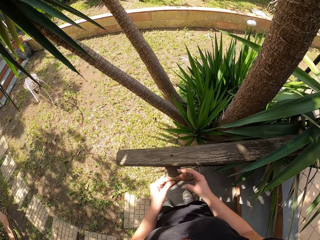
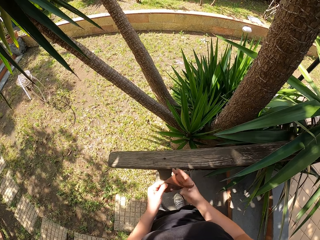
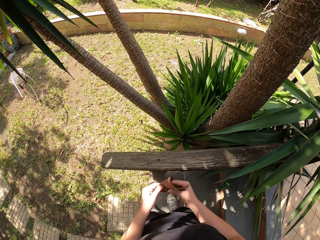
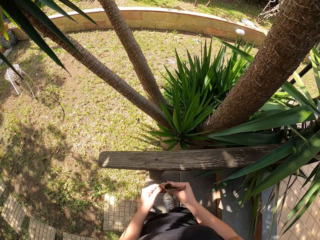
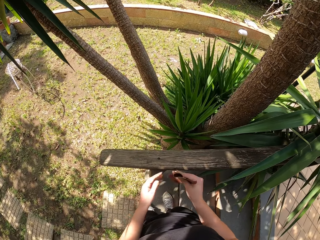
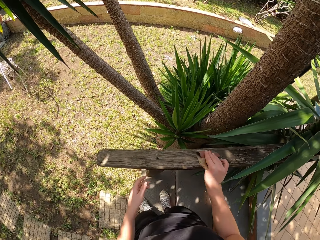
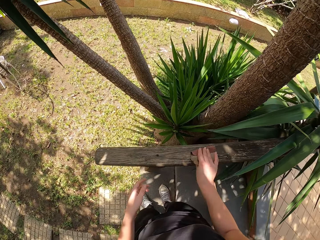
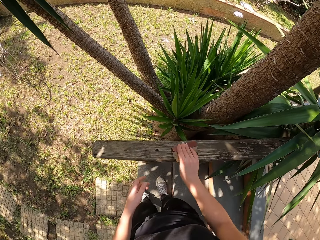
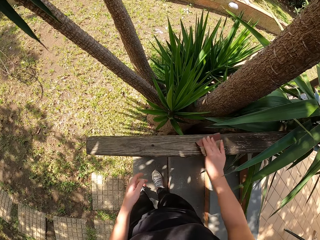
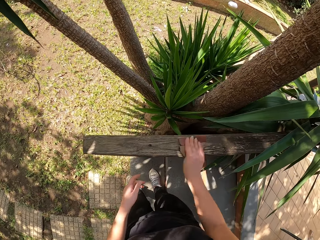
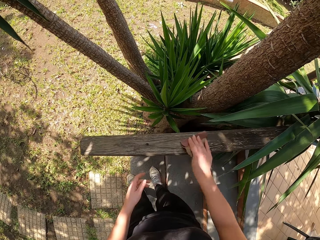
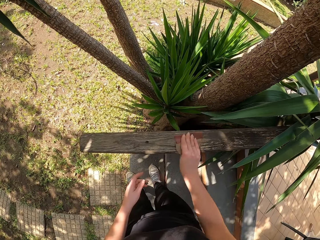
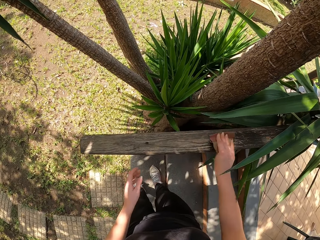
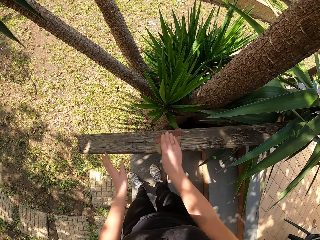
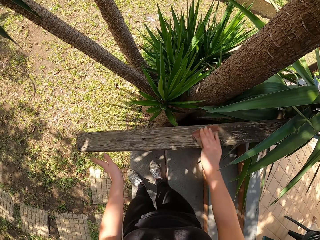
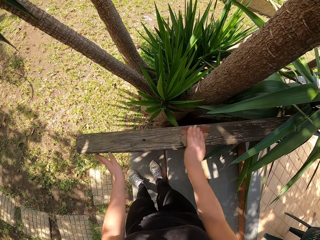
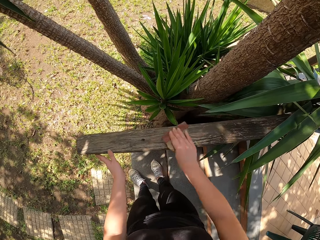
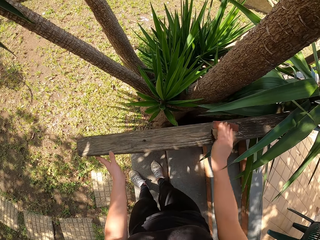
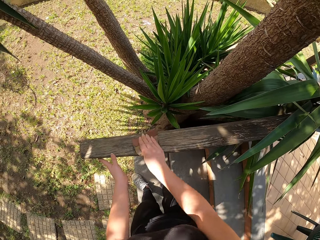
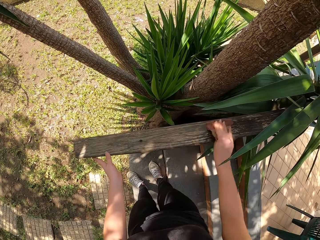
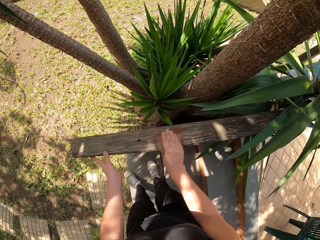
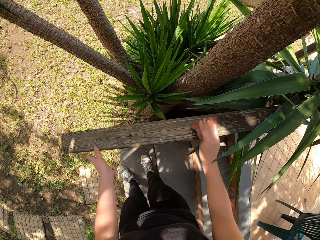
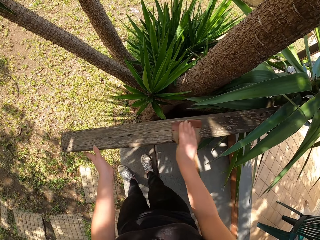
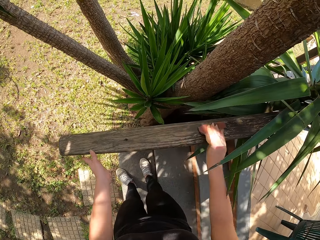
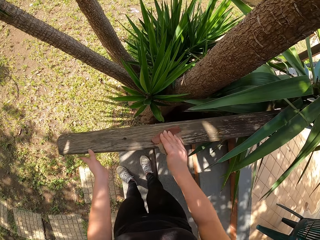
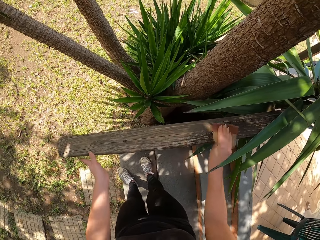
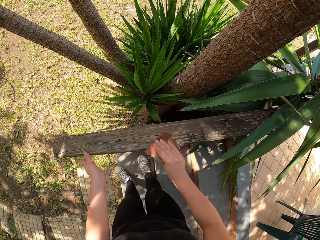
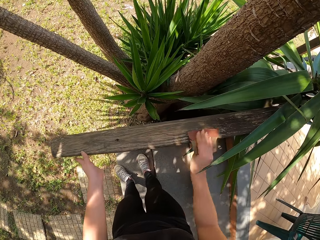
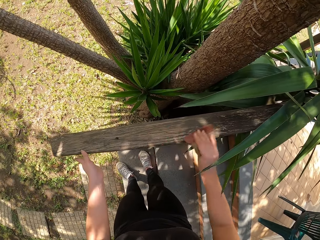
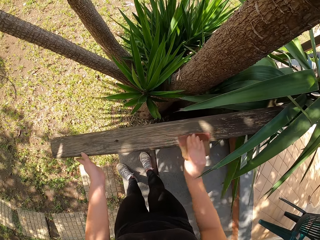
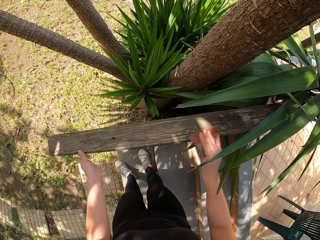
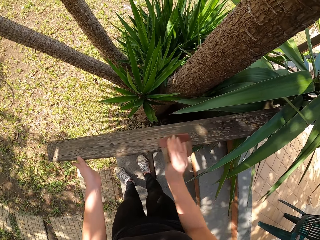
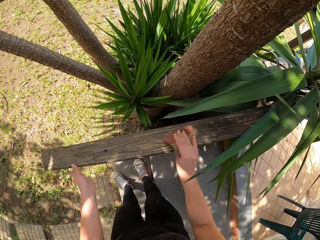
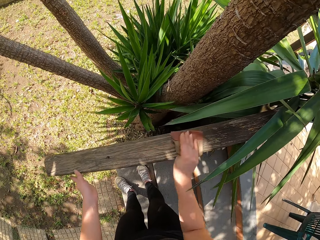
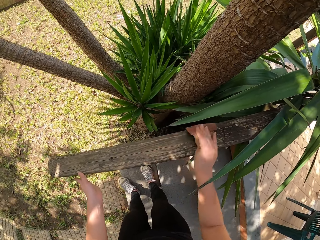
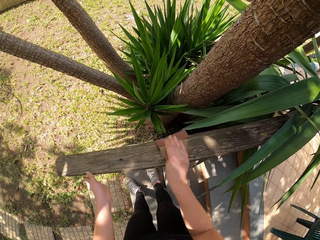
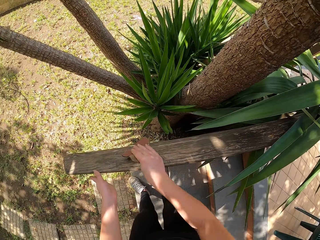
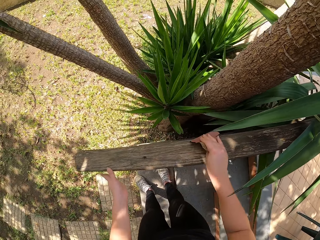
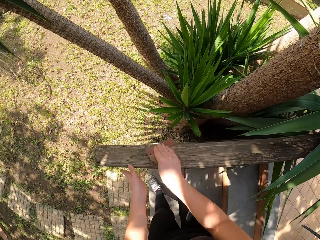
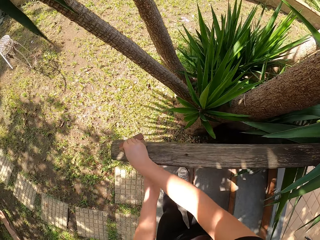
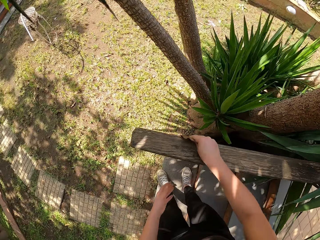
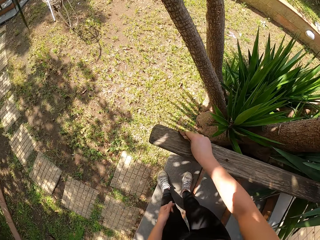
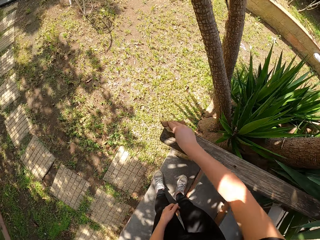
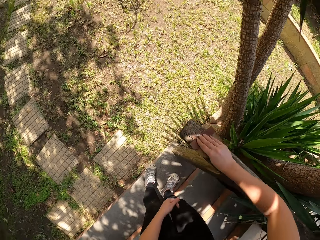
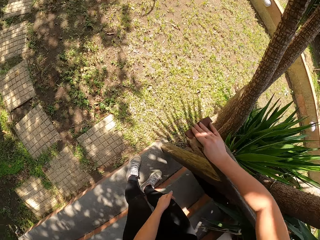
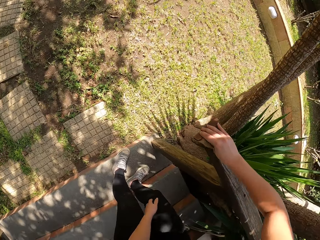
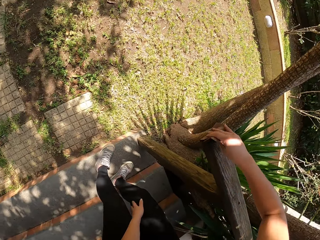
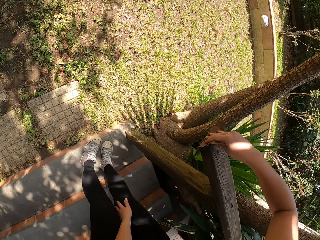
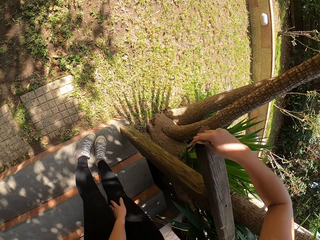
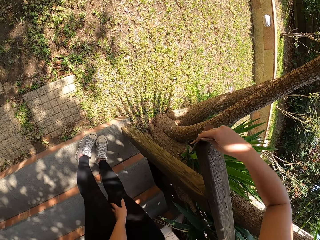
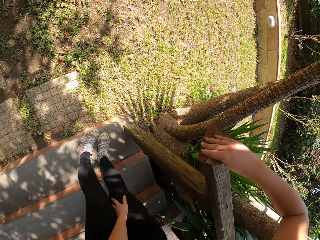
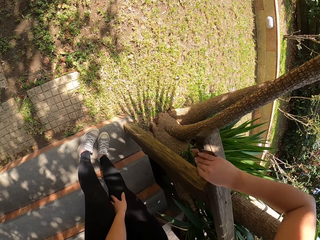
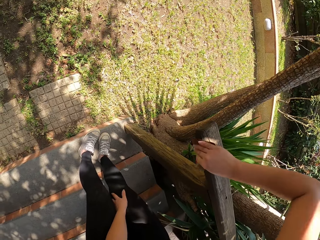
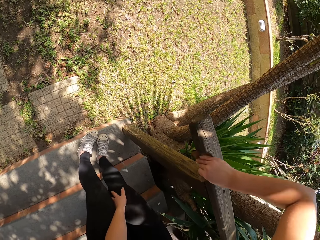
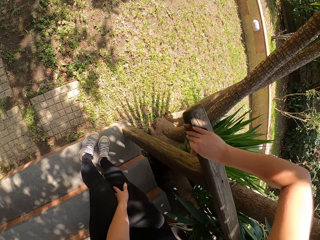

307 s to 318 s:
The camera wearer scrapes the wooden stair rail with the scraper in her right hand. She holds the wooden rail with her left hand. She removes her left hand from the wooden rail.

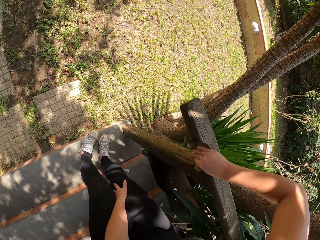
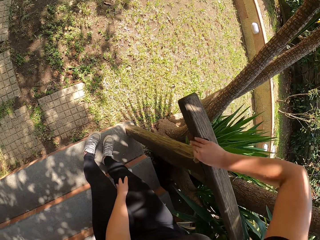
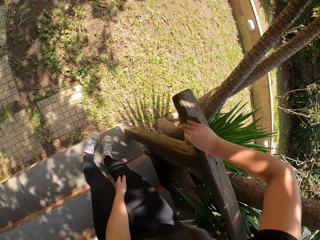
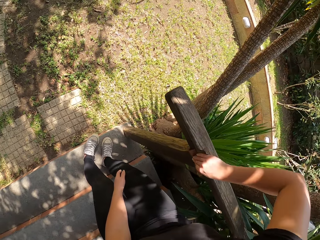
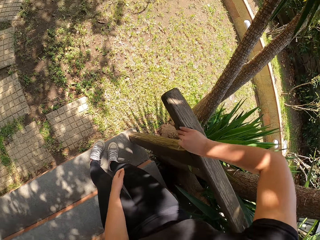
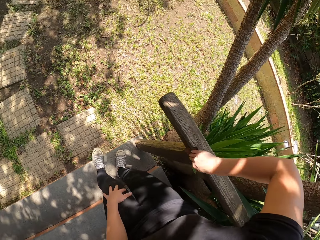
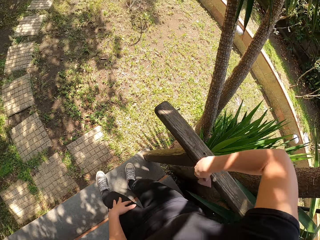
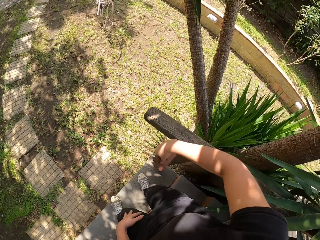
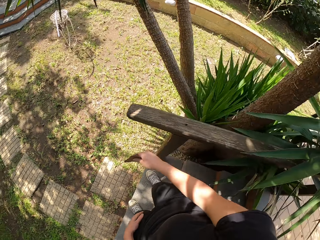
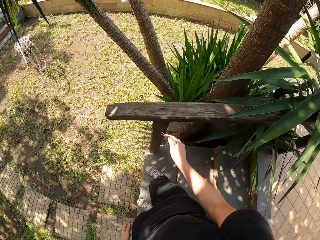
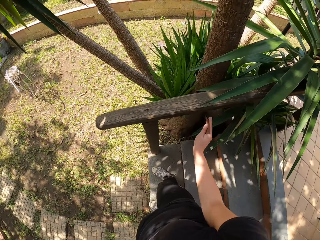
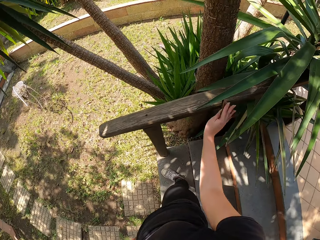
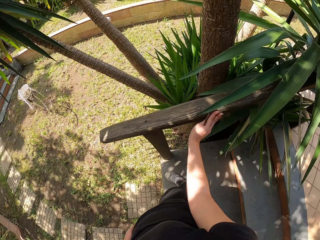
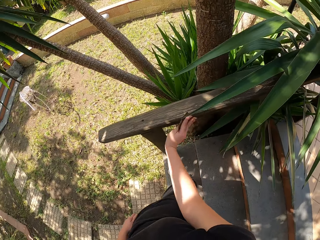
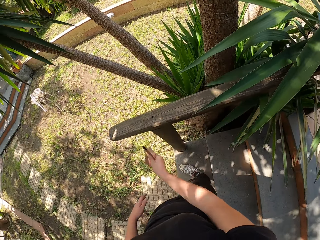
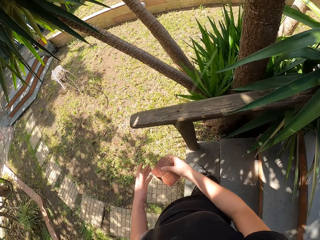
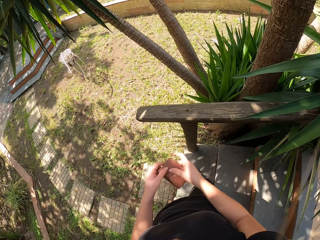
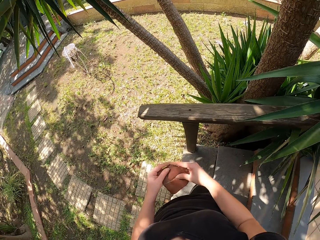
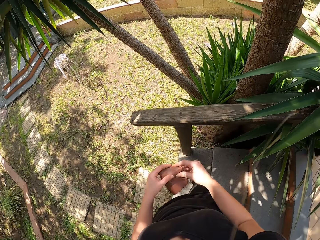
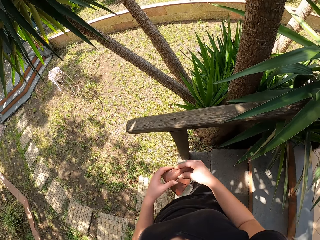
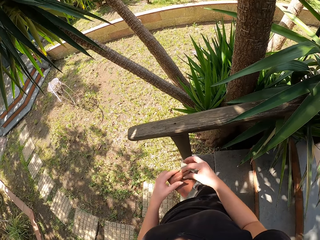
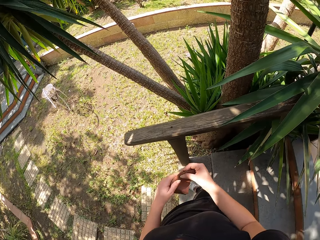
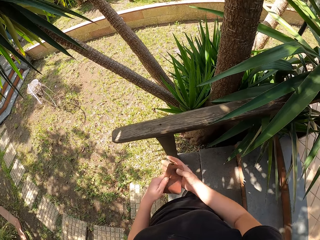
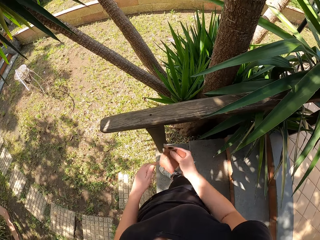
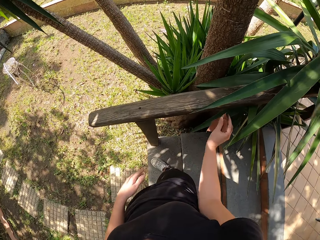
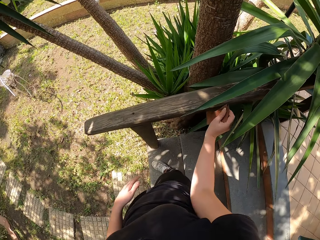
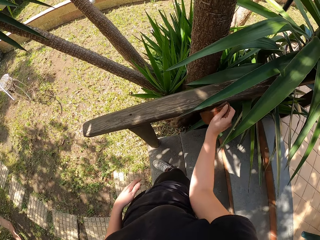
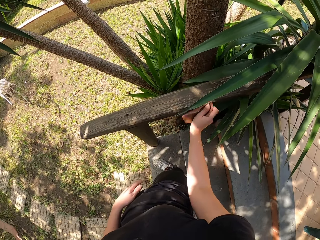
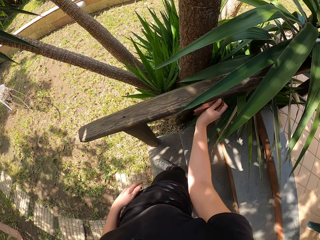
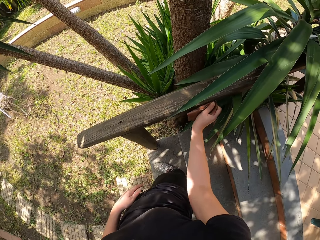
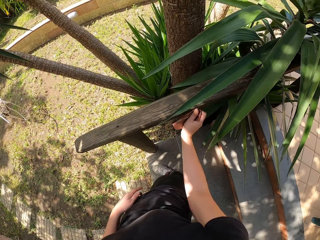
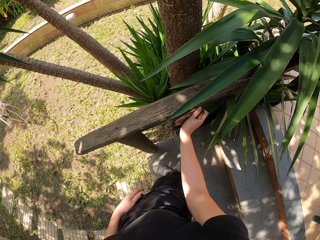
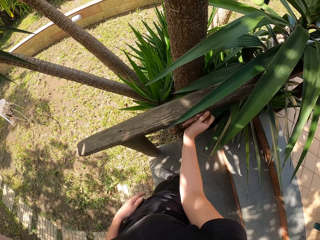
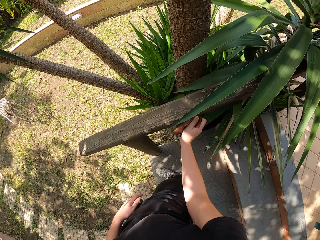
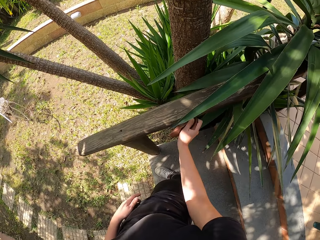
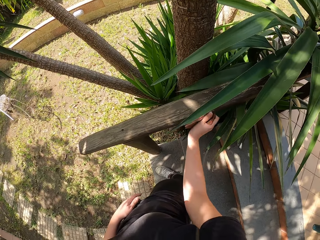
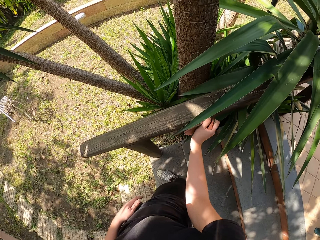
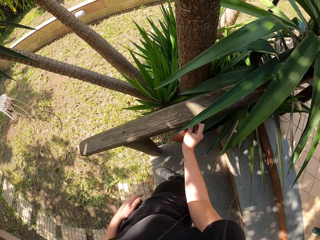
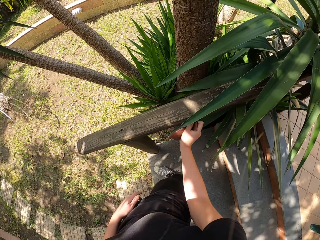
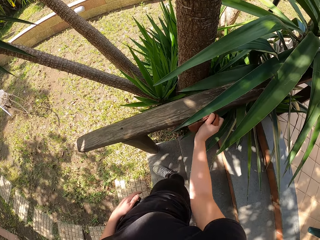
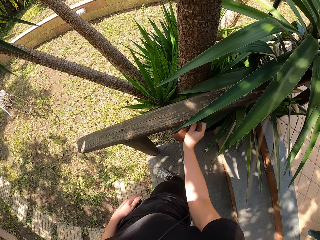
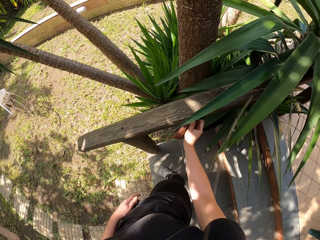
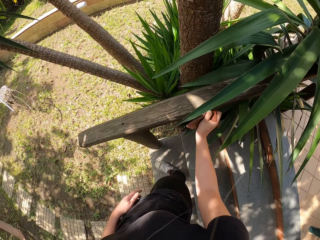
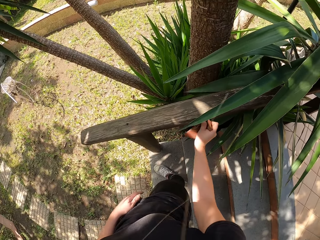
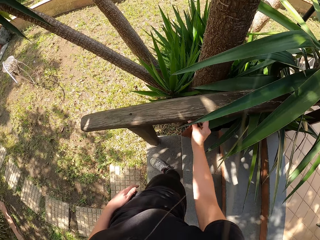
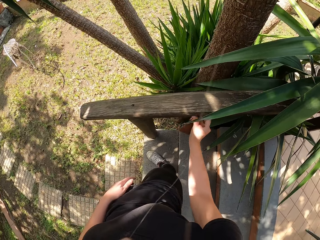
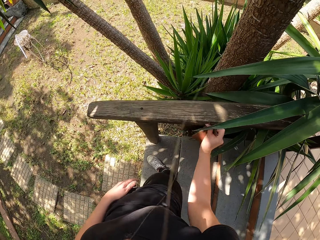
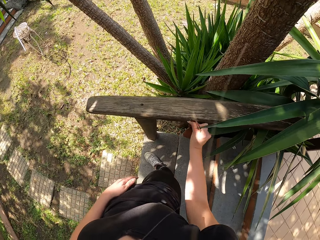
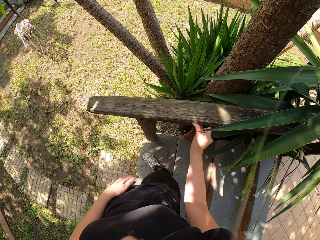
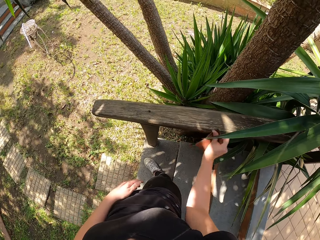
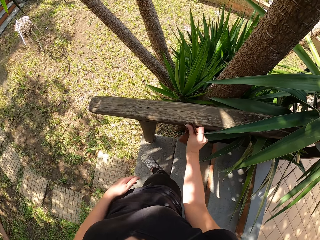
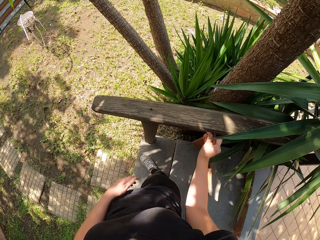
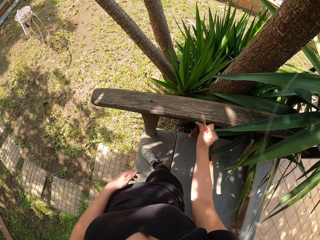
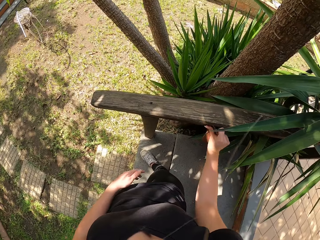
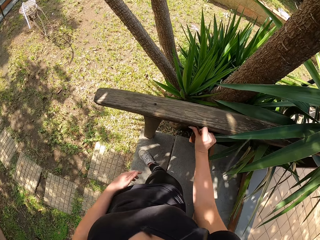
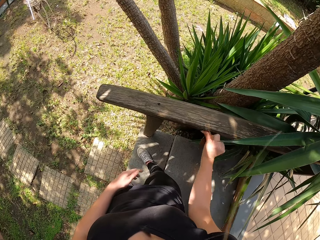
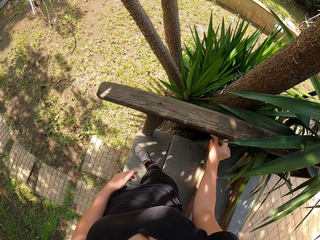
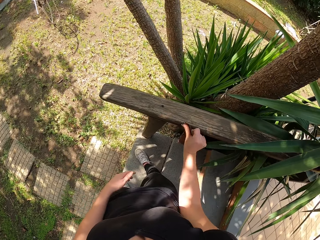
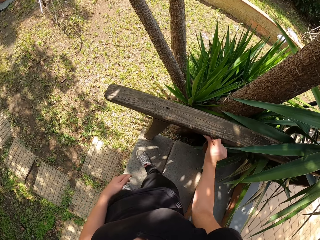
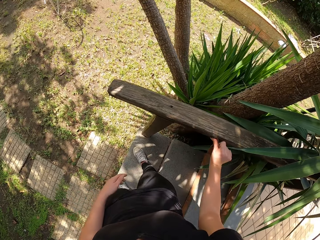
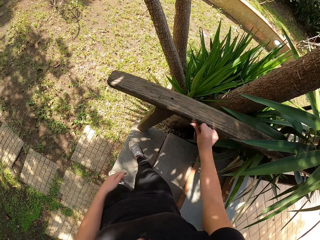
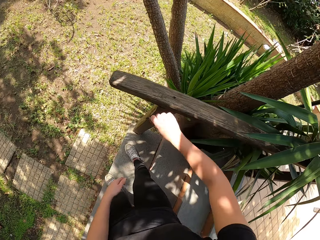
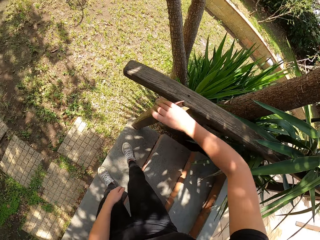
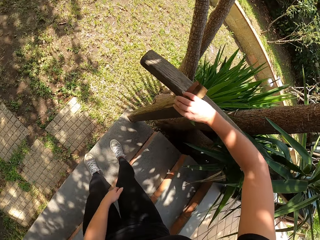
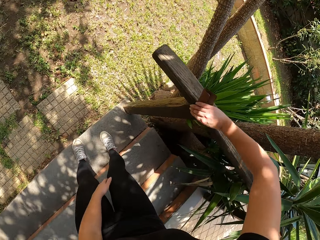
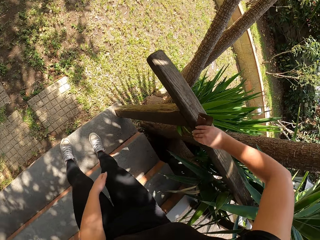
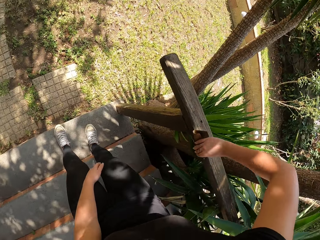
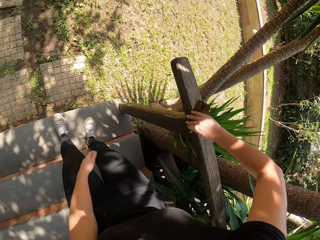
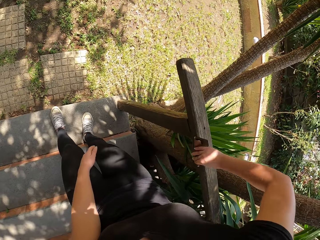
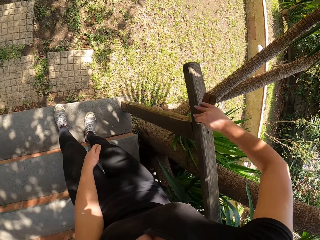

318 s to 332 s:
The camera wearer removes the scraper in her right hand from the wooden rail. She scrapes the wooden rail with the scraper in her right hand. She holds the scraper in both hands. She folds the scraper with both hands. She scrapes the wooden rail with the scraper in her right hand.
